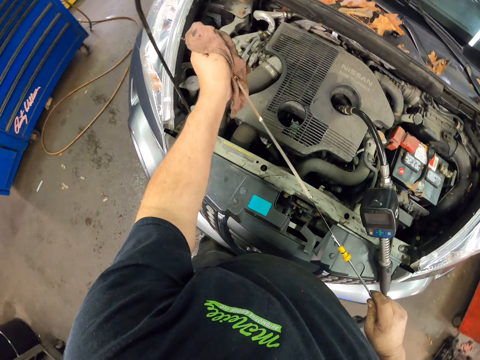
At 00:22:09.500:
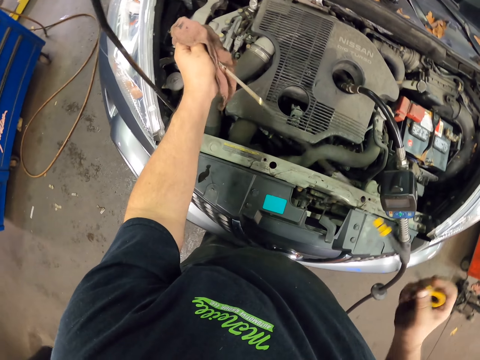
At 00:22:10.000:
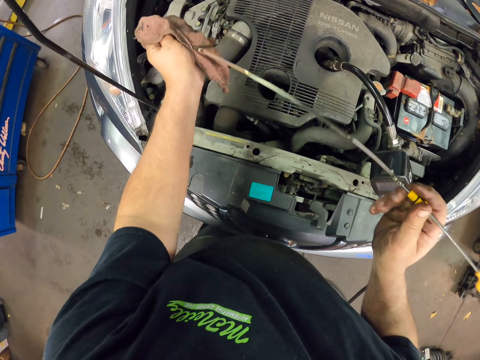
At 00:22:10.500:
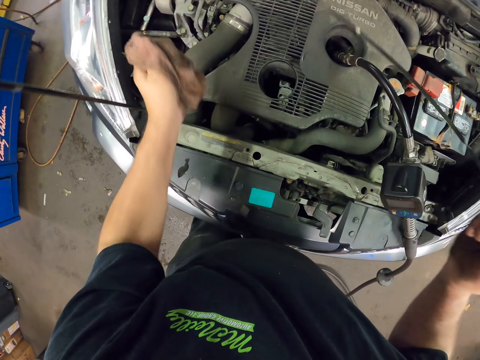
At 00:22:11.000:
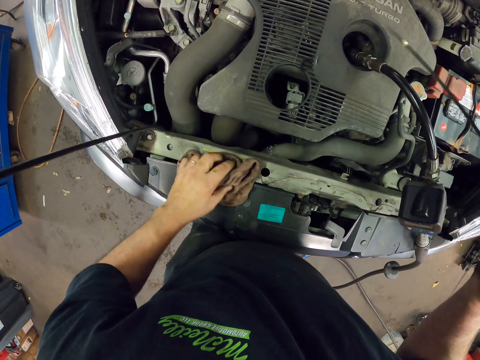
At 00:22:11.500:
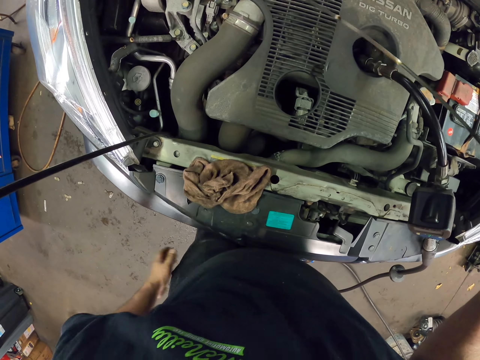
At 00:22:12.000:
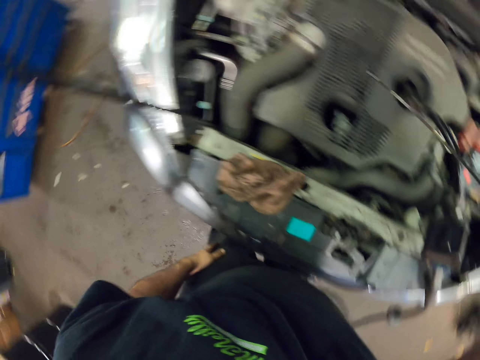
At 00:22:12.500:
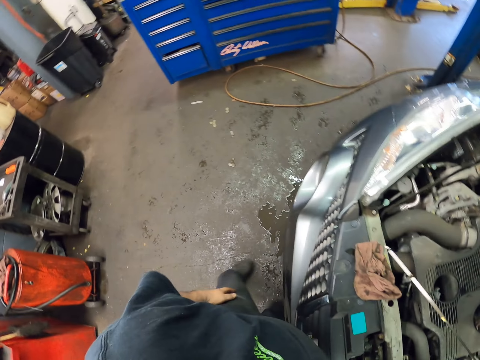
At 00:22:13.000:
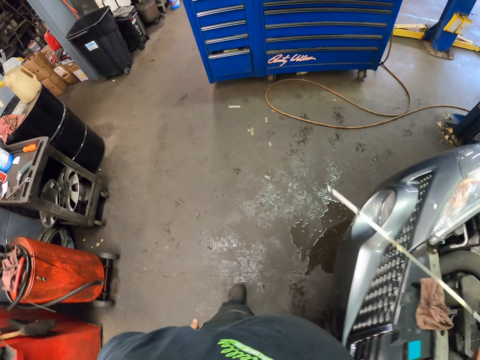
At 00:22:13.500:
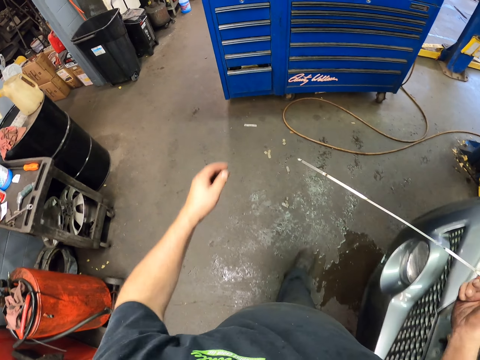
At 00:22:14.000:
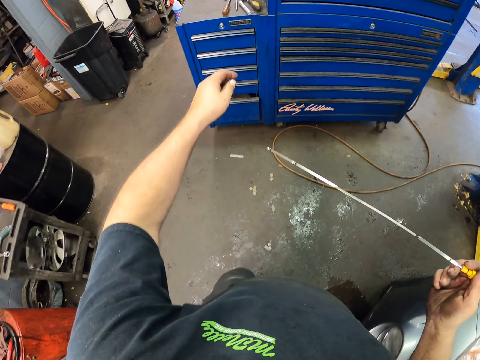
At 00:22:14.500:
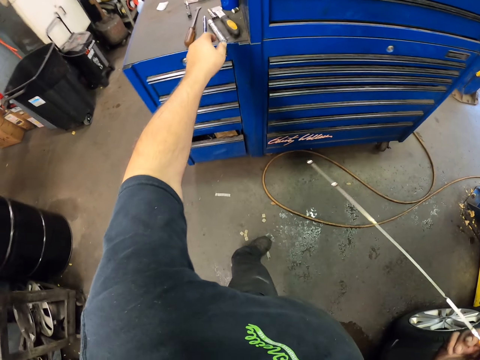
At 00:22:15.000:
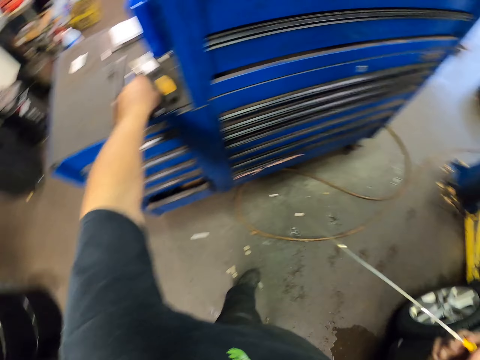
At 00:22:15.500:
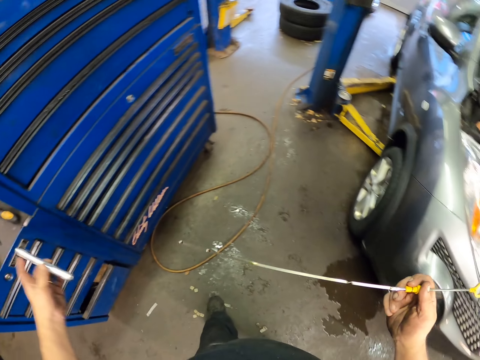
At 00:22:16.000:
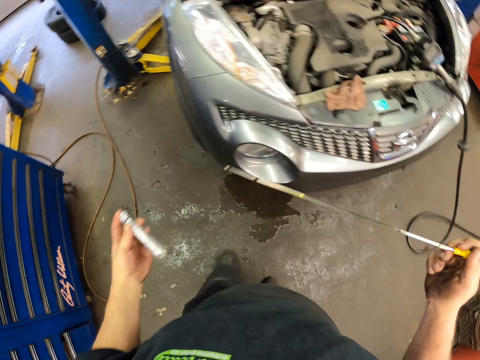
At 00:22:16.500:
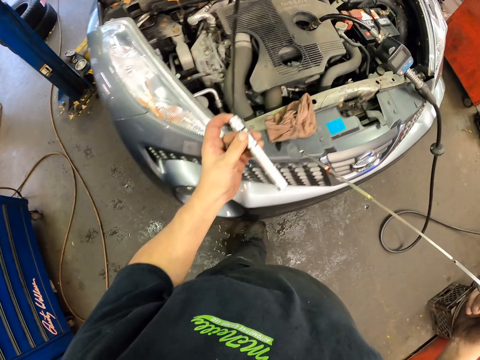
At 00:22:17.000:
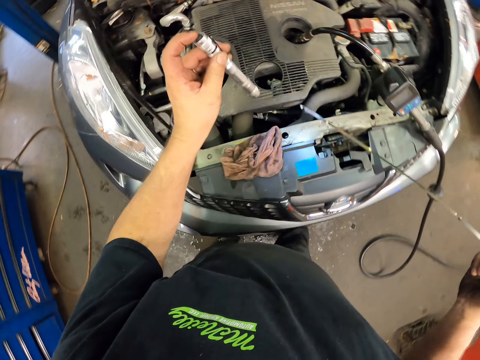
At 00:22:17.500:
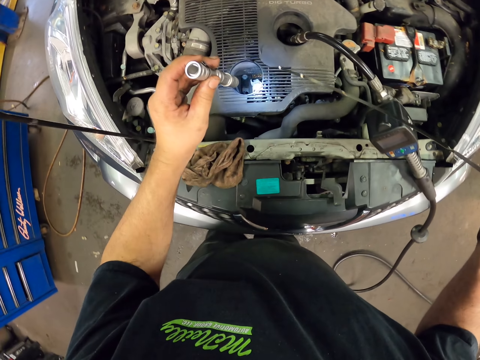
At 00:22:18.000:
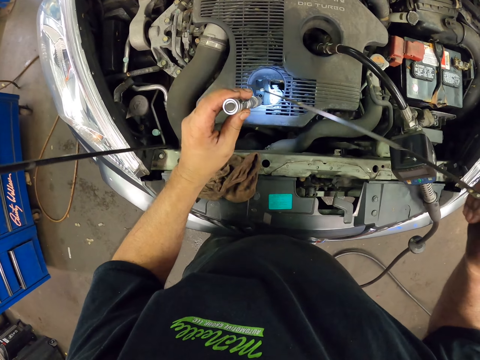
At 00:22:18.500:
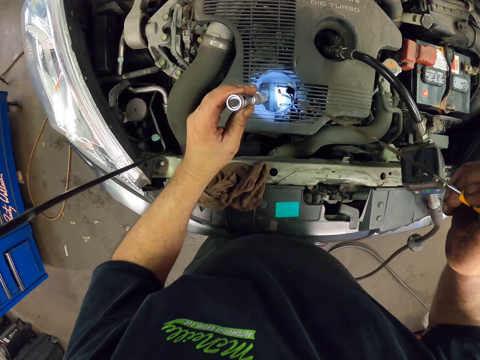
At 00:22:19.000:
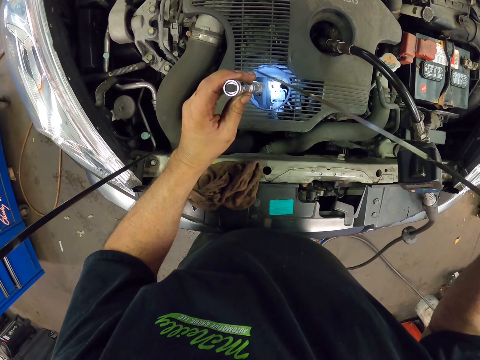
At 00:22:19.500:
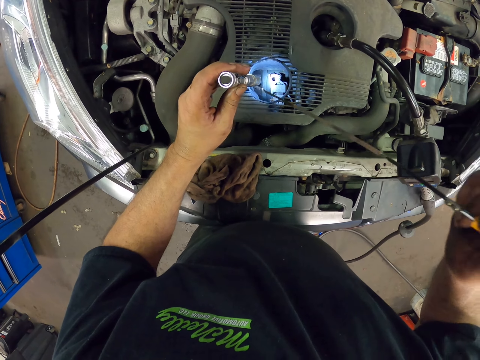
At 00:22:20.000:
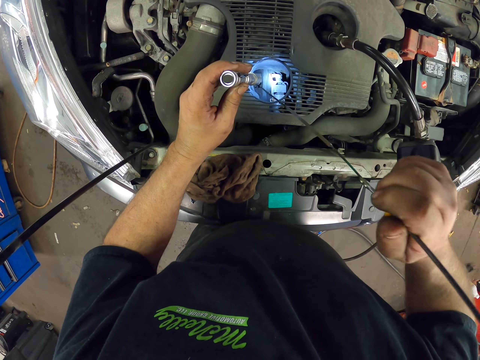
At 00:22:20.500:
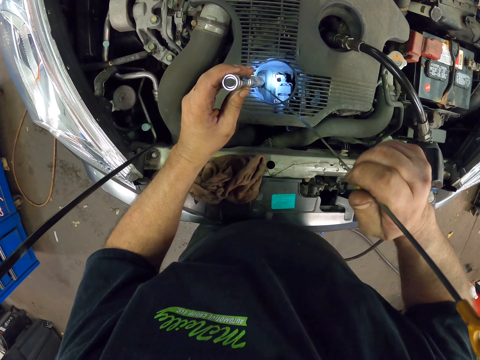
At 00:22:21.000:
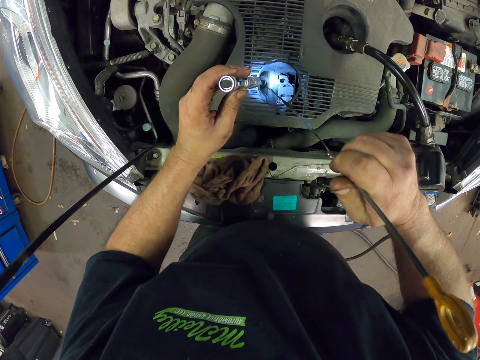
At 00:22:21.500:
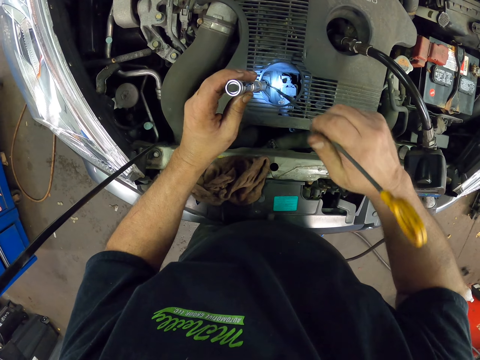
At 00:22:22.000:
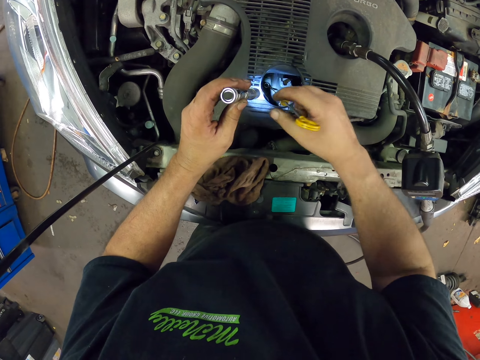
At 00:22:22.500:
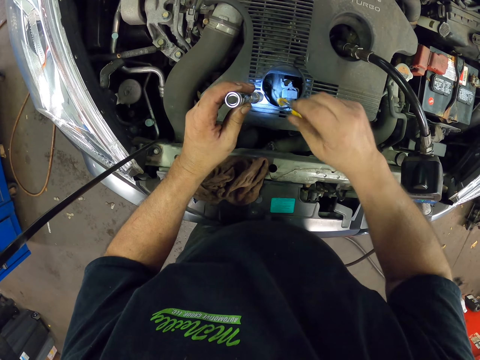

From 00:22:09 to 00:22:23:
The camera wearer walks around. He touches his pants. He picks up a torch from the cabinet. He beams the torch on the oil tank. He dips the dipstick in the tank.

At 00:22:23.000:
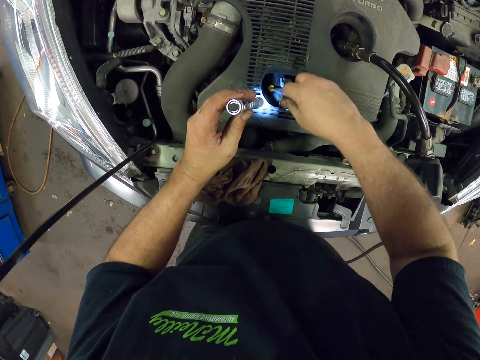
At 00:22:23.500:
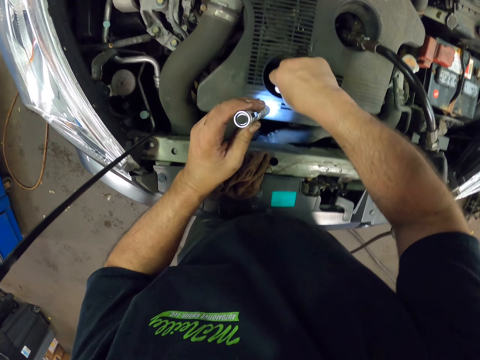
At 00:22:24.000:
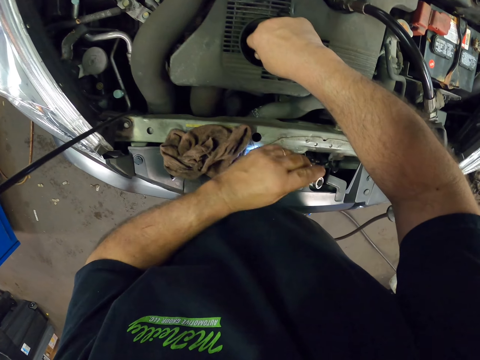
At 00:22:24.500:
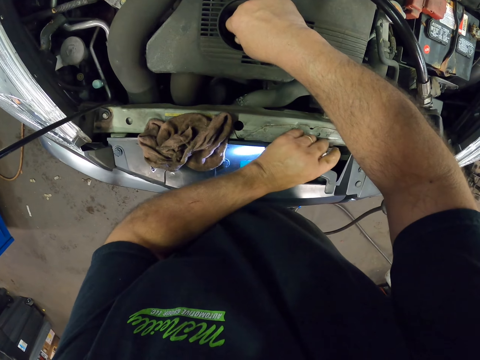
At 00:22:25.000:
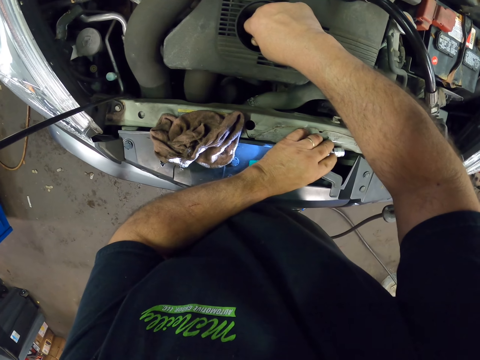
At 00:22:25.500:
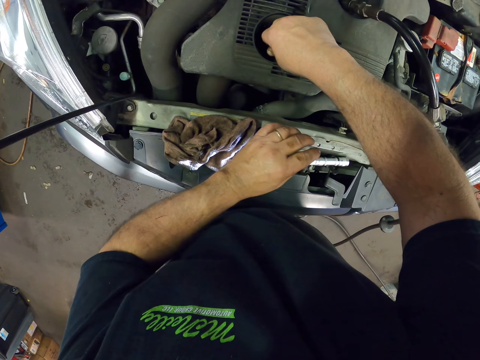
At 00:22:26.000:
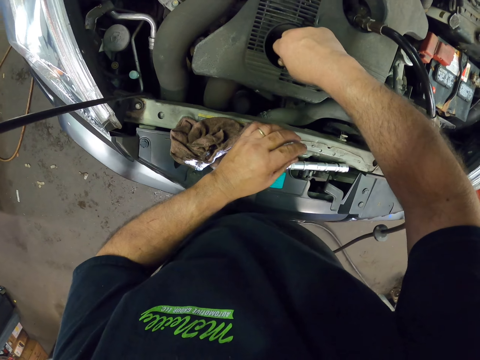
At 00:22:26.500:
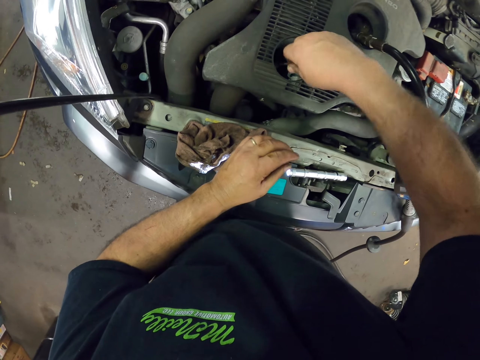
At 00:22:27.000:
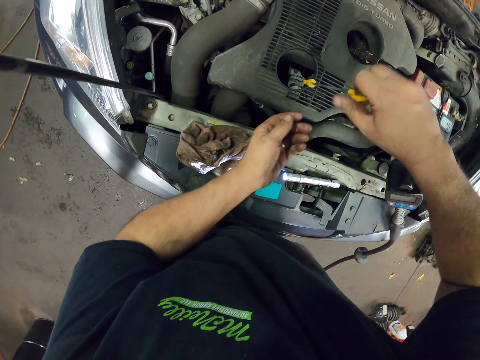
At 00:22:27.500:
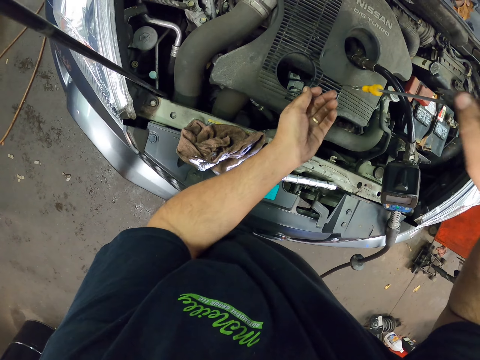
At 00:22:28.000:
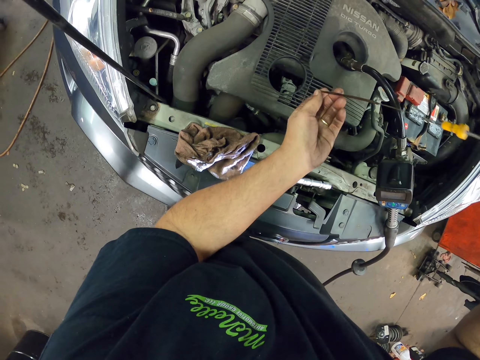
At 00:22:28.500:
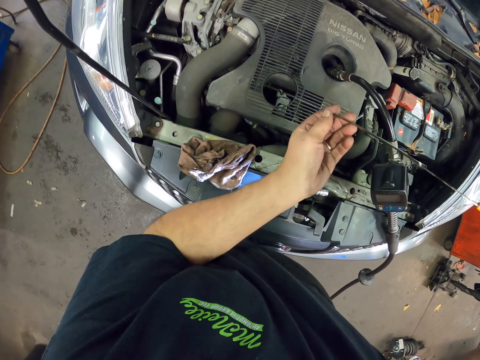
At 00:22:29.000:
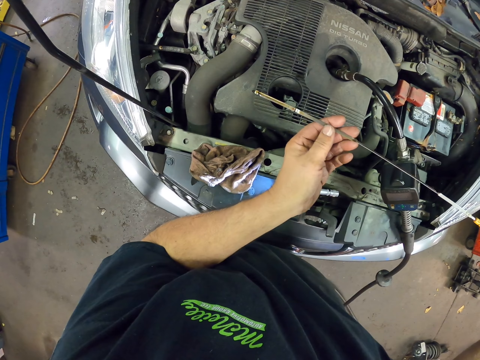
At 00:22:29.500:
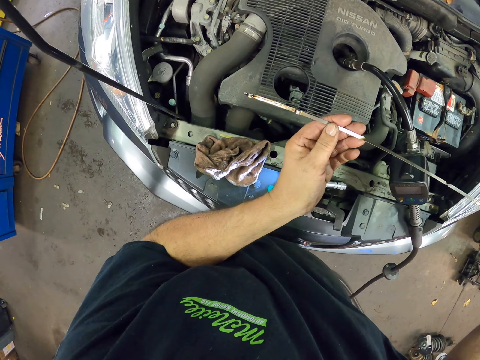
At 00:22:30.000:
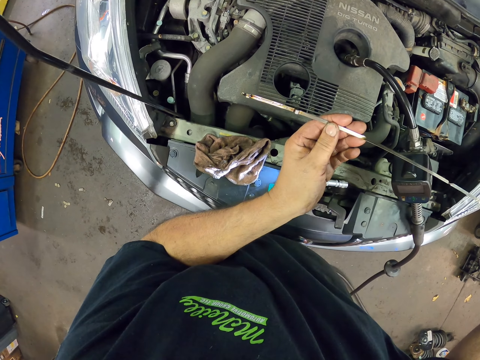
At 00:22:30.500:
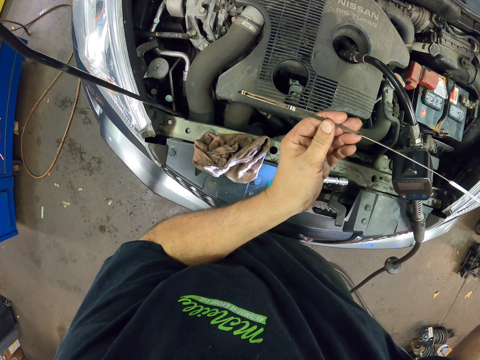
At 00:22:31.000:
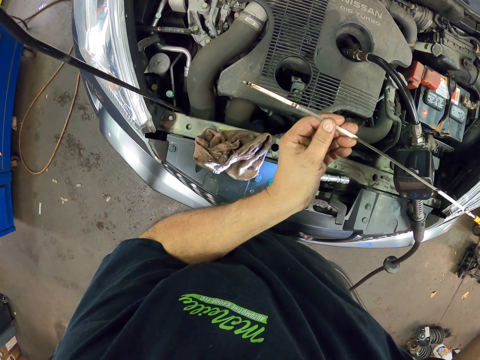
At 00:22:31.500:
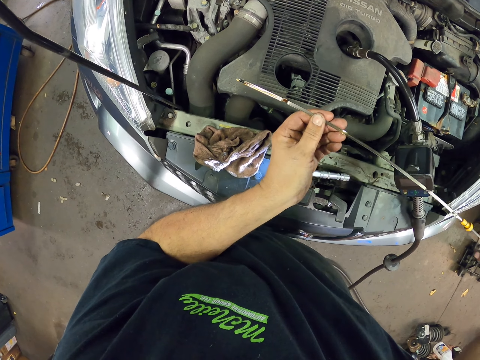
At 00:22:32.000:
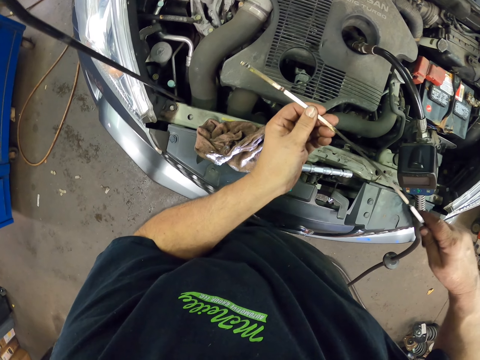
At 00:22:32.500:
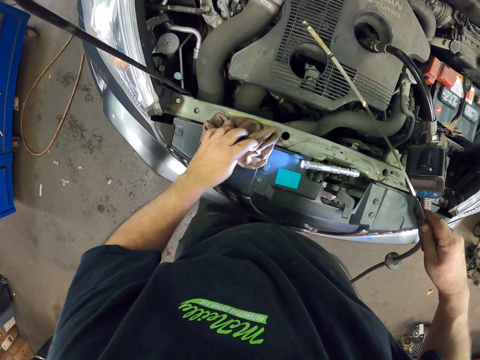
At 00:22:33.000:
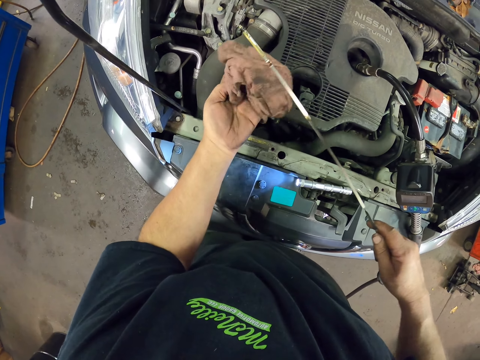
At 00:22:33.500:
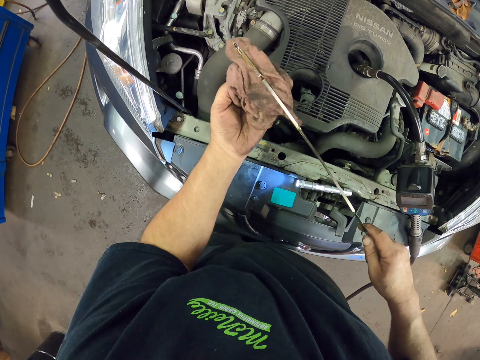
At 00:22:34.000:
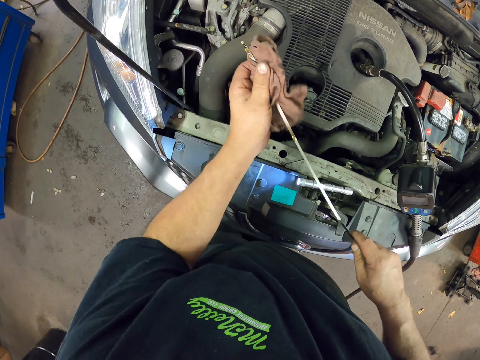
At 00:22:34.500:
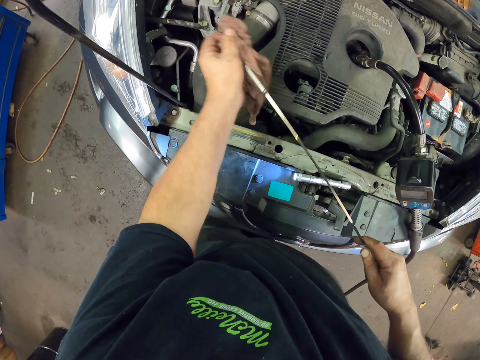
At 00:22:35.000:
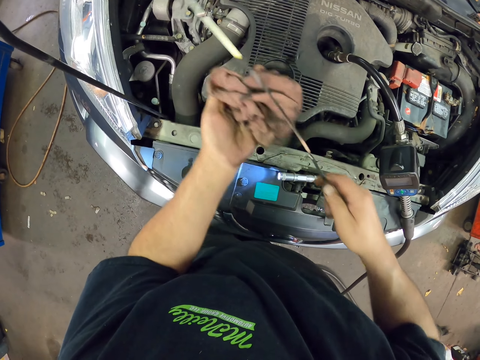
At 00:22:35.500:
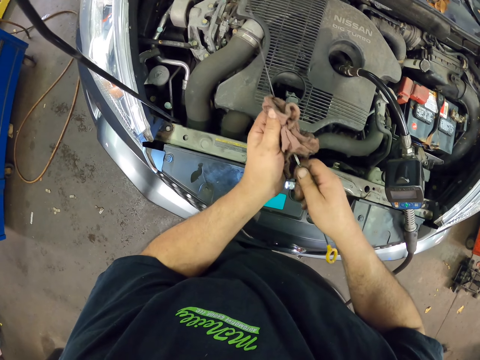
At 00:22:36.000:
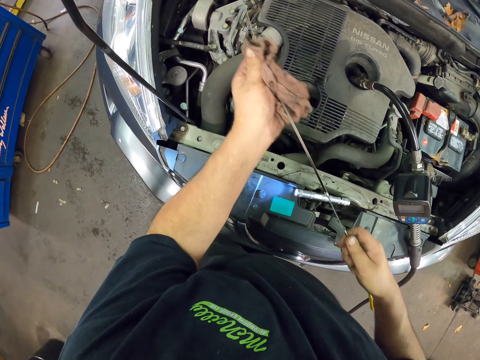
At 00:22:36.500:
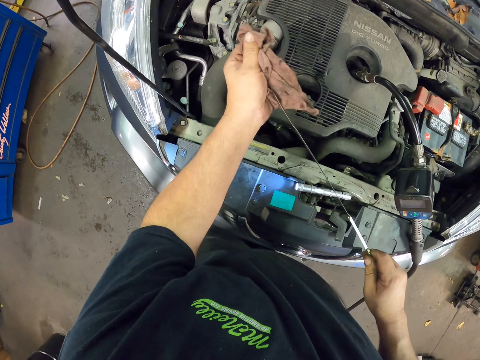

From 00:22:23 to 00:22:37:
The camera wearer places the torch on the car. They remove the dipstick from the engine. They hold the dipstick with both hands. They look at the dipstick. They tilt the dipstick with their hands. They hold the dipstick with one hand. They pick up the towel from the car and wipe the dipstick with the towel.
